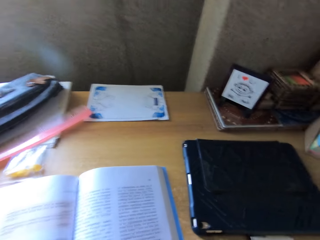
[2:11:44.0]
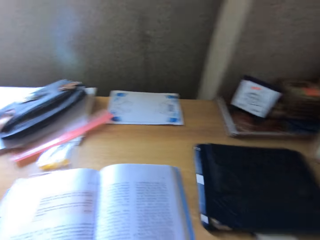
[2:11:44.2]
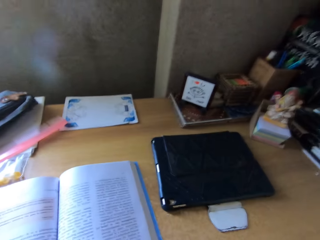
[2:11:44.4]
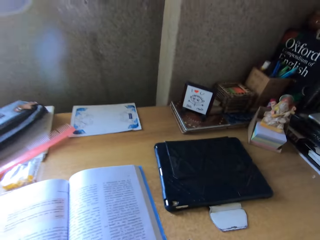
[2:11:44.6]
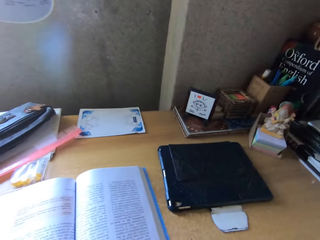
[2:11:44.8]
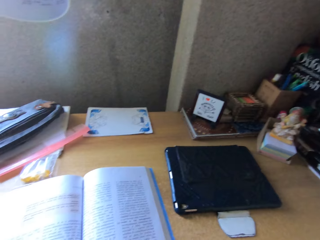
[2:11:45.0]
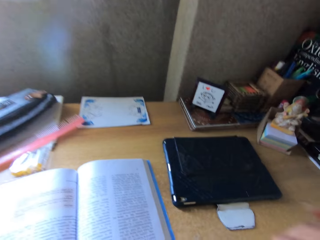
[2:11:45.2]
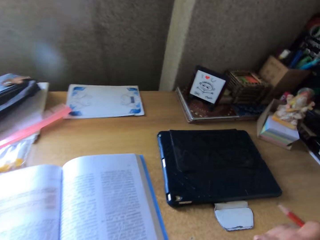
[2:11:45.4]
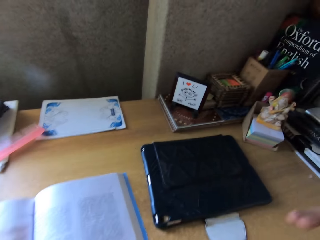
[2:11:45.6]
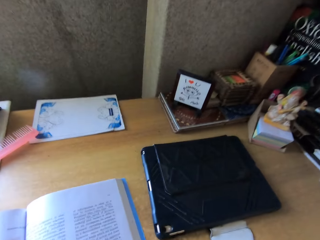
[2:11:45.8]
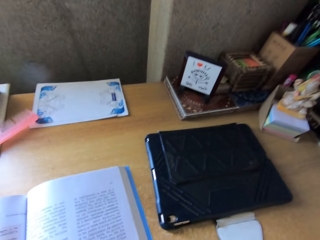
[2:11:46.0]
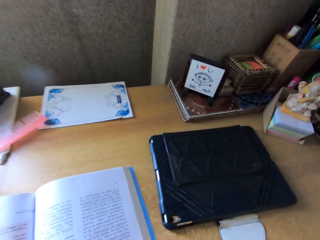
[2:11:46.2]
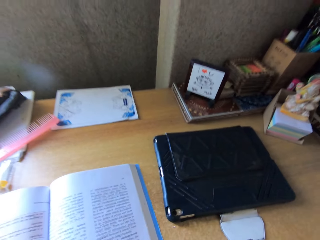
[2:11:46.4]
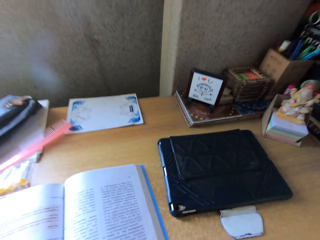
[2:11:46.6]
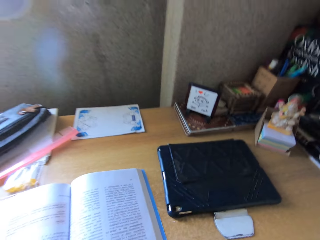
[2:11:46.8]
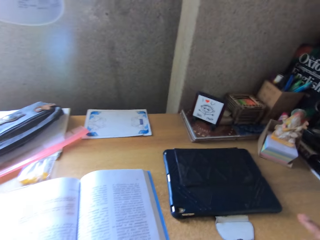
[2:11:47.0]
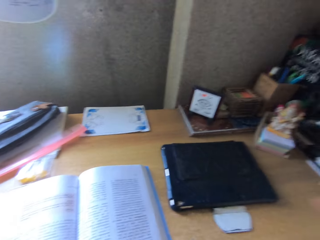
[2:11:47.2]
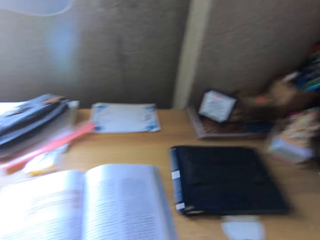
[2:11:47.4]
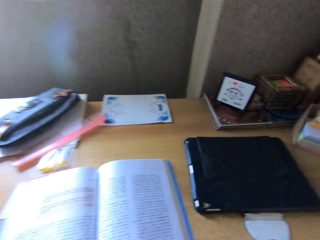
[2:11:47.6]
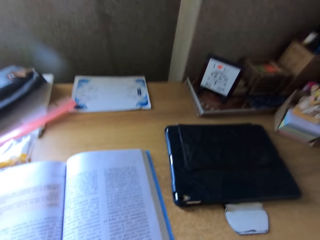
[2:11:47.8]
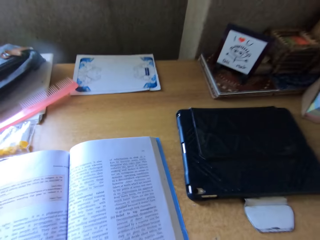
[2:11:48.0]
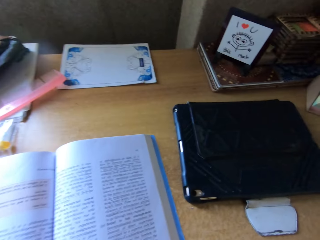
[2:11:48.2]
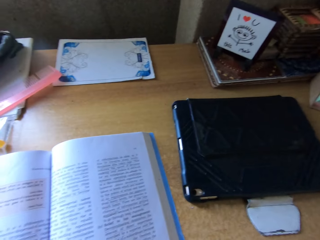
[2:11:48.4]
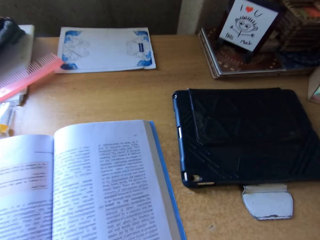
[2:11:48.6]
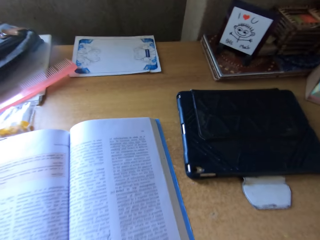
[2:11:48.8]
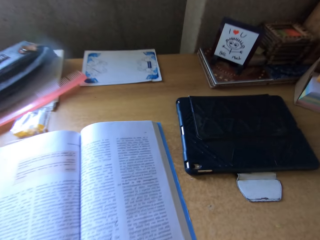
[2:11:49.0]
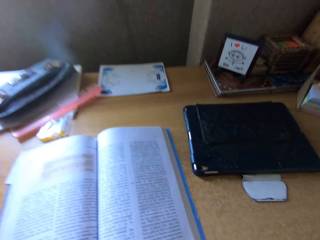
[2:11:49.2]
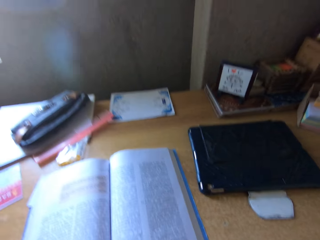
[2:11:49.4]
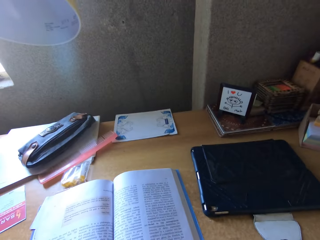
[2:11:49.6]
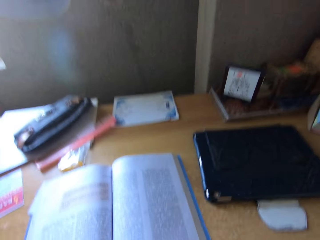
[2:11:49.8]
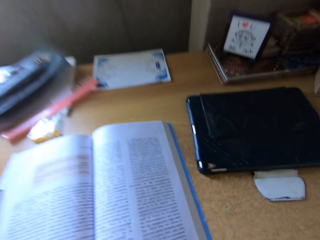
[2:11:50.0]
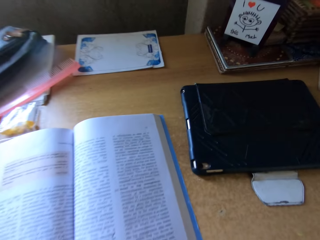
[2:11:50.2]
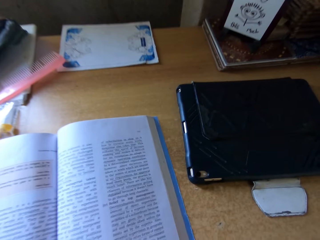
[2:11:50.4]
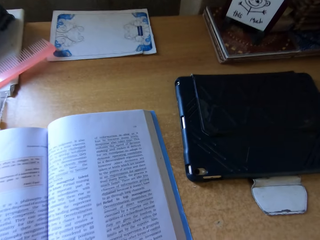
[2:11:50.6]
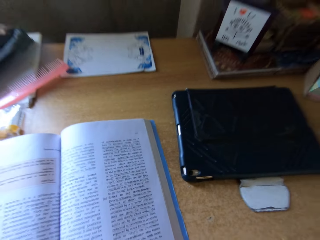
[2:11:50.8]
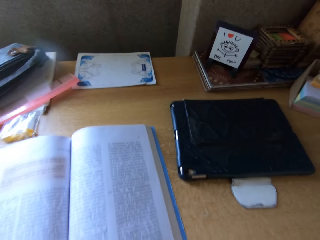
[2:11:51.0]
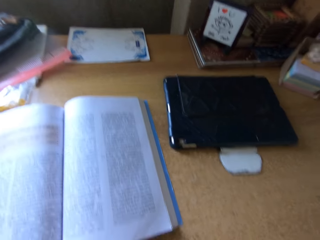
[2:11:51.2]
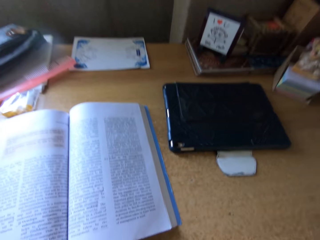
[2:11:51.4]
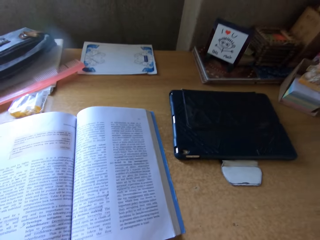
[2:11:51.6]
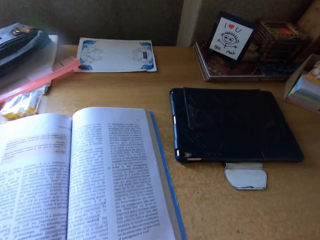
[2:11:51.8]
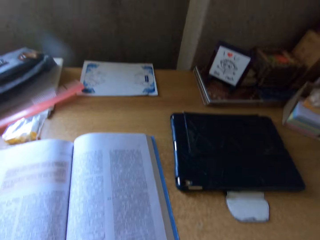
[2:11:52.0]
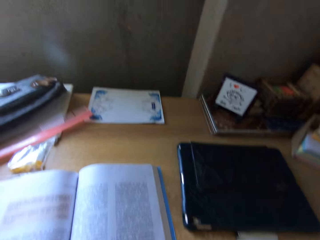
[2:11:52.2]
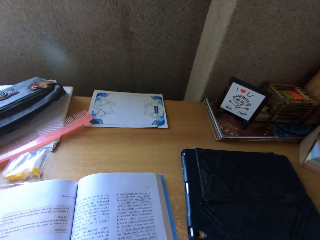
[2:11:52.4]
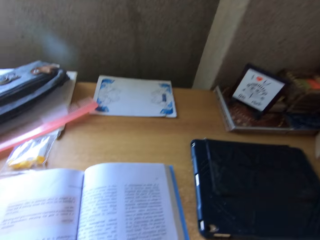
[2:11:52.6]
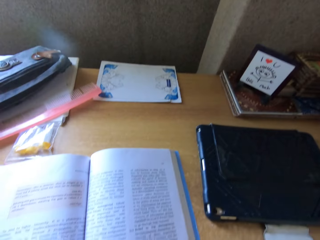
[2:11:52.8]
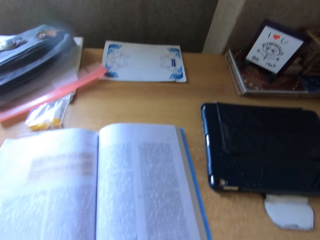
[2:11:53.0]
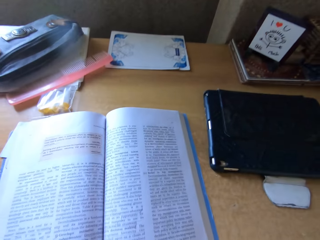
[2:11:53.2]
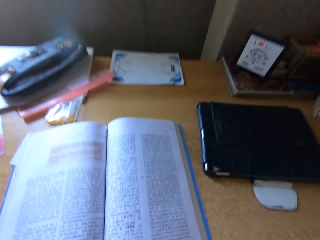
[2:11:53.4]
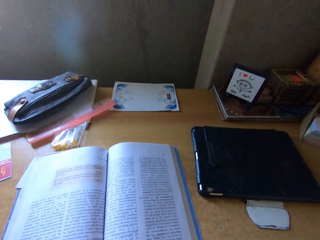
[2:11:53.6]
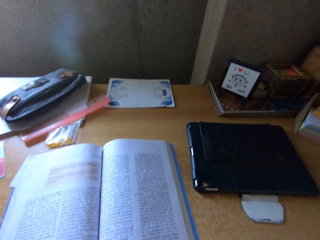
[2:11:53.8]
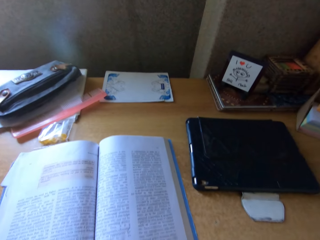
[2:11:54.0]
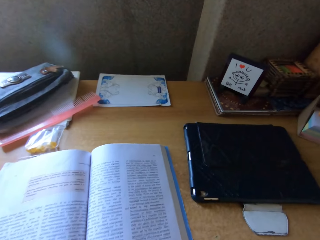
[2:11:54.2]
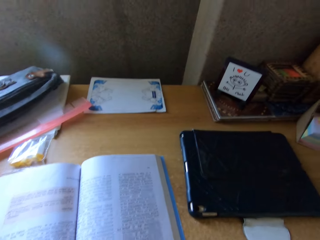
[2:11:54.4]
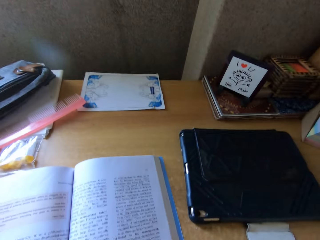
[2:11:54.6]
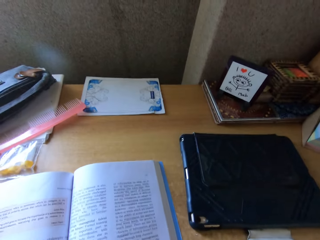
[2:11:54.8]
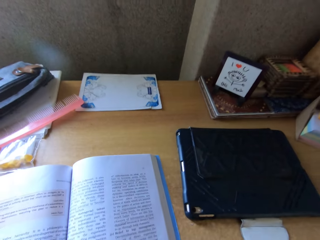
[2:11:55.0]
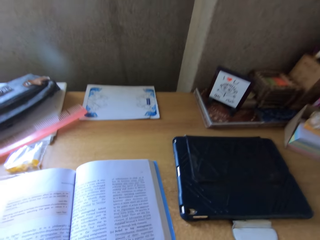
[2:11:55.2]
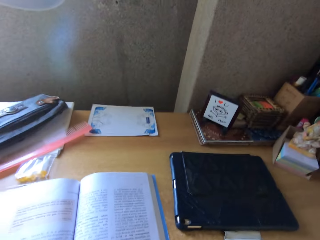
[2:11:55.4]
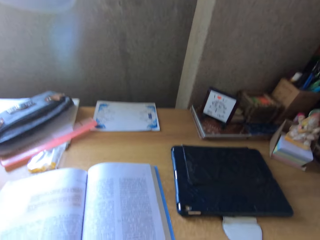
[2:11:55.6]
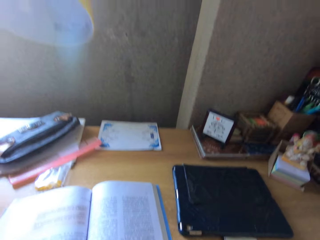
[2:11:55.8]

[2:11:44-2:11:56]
The camera wearer moves the hand. They read the book.

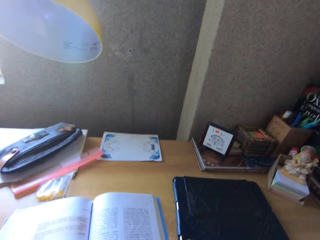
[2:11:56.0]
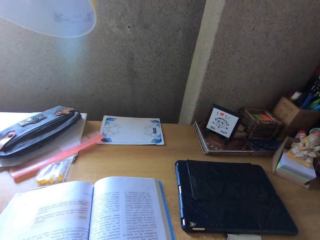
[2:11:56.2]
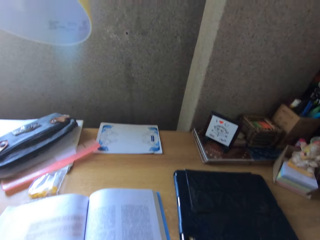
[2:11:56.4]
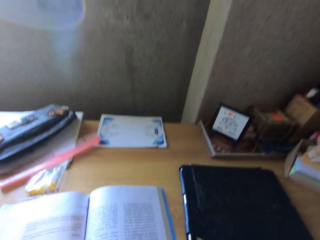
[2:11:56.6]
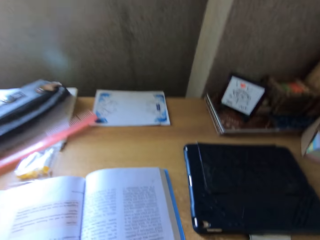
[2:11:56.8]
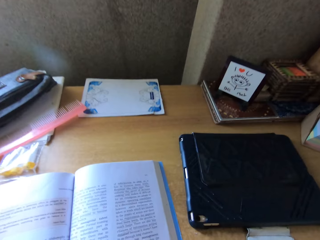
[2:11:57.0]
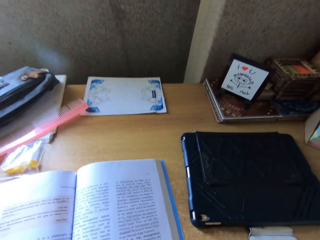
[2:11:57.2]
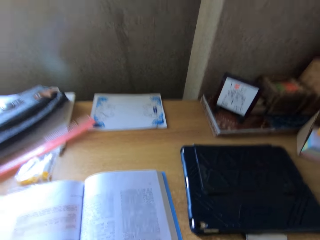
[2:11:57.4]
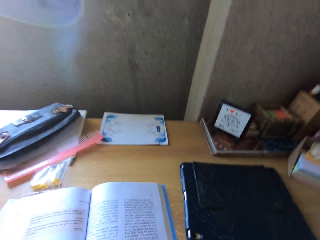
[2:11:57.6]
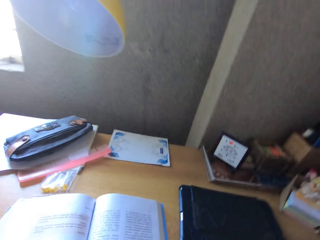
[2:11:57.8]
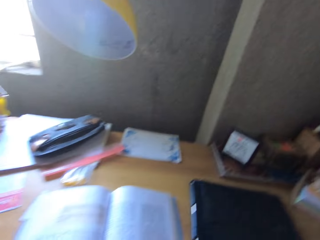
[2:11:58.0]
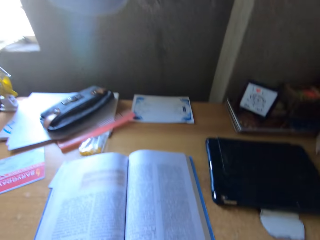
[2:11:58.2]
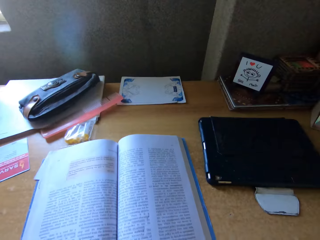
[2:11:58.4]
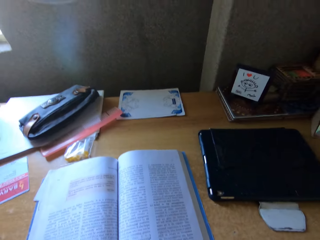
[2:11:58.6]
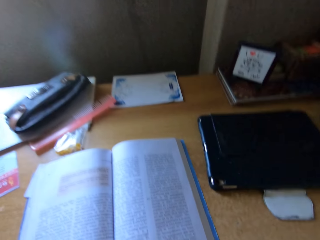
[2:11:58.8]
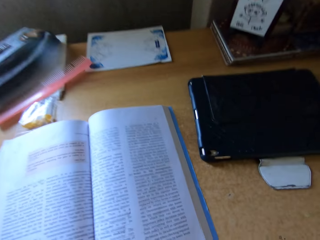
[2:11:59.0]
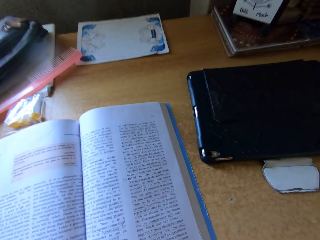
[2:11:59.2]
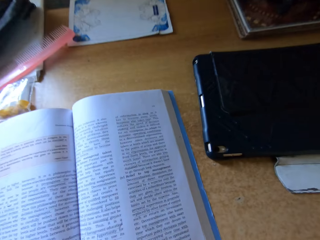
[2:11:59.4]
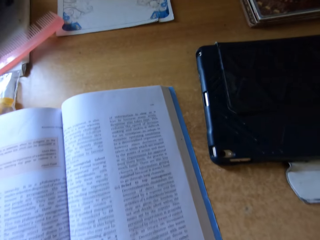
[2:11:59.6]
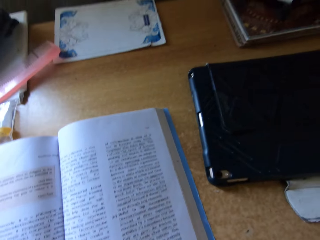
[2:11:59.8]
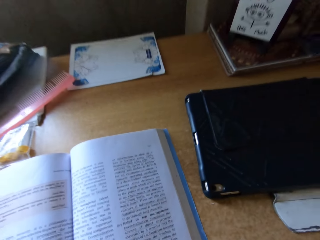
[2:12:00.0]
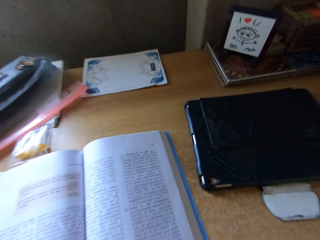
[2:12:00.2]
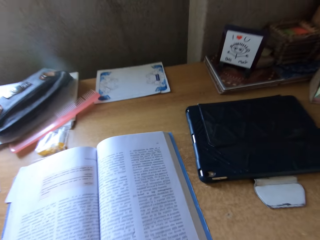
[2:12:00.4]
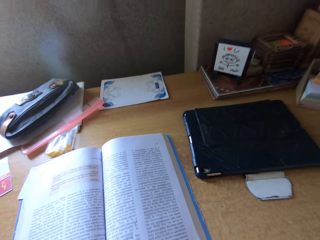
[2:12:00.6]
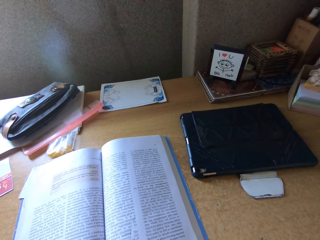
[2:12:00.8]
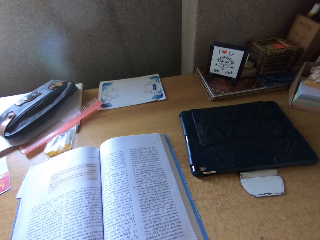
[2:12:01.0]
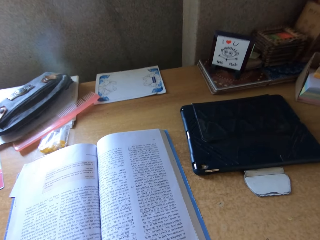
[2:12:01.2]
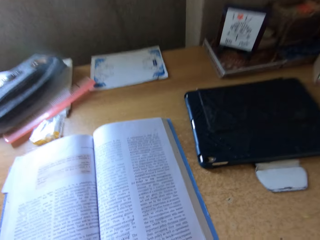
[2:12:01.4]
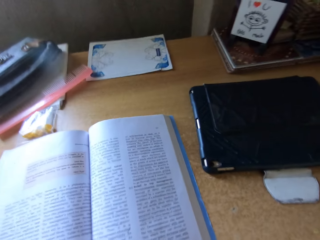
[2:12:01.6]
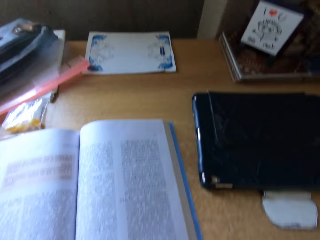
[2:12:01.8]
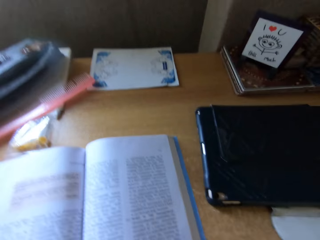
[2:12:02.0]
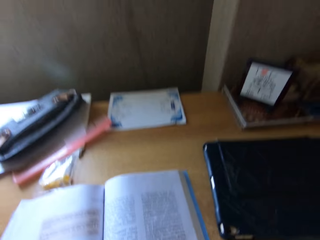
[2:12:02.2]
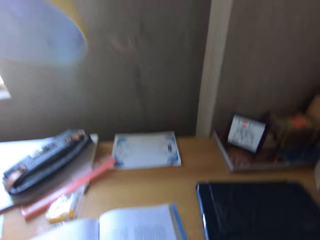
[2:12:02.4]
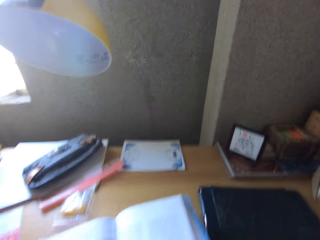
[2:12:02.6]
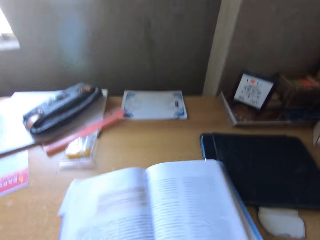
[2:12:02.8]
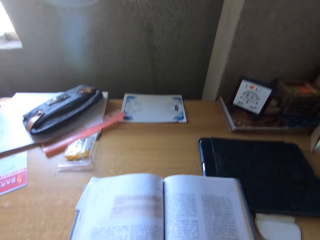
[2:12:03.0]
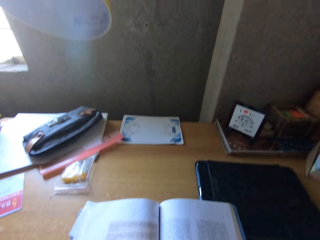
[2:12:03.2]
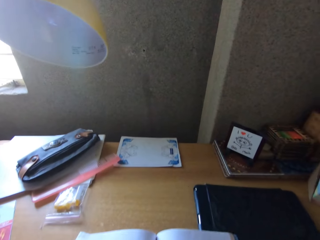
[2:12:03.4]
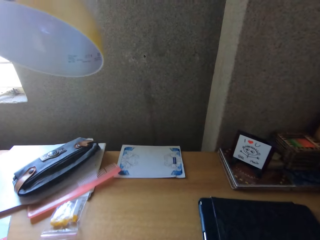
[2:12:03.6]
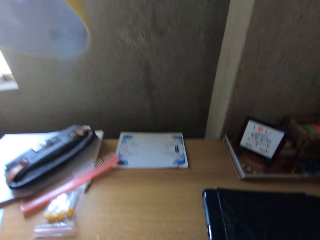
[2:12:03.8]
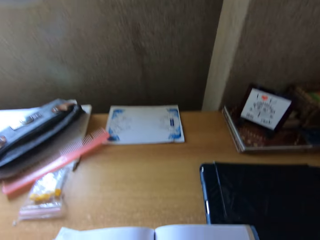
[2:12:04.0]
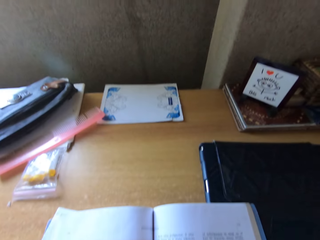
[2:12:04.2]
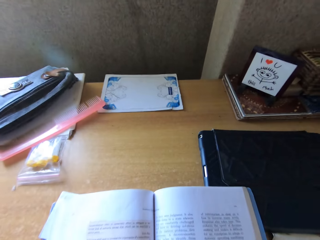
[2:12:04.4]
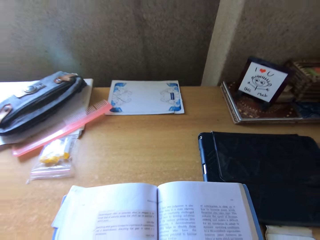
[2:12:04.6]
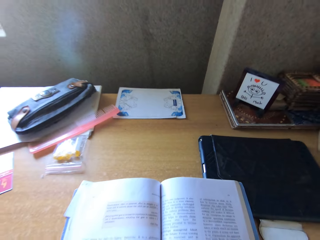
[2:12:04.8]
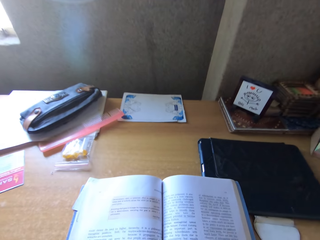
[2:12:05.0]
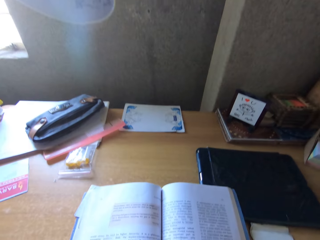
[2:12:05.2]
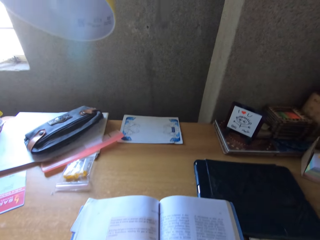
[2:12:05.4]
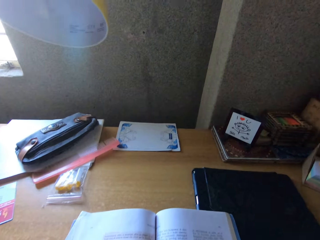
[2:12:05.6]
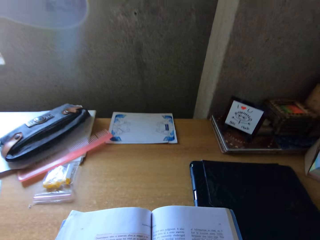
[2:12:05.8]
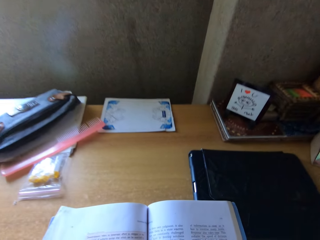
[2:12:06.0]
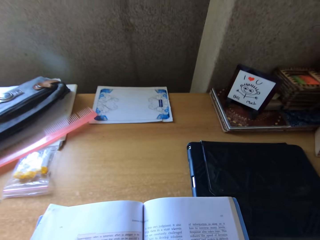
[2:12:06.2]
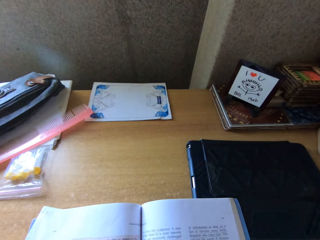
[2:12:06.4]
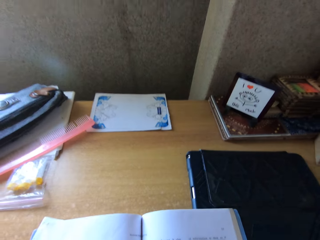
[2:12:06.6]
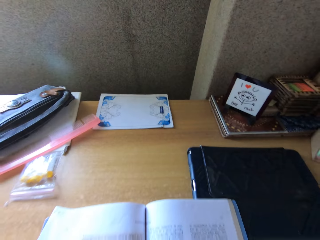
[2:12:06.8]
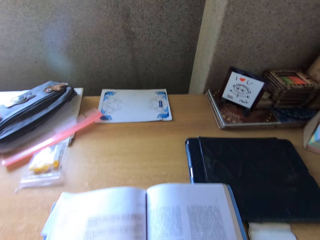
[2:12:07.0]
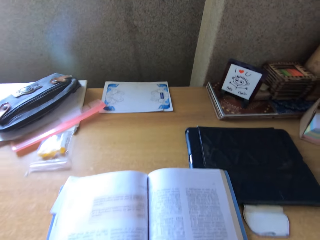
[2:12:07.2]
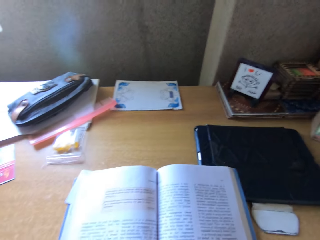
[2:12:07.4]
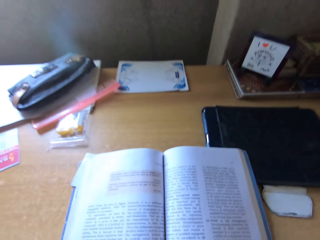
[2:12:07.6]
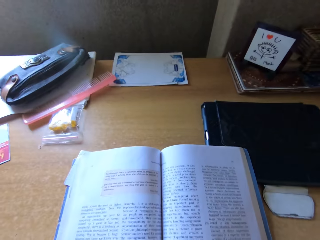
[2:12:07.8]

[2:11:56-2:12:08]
The camera wearer moves the book. They explain a concept.
